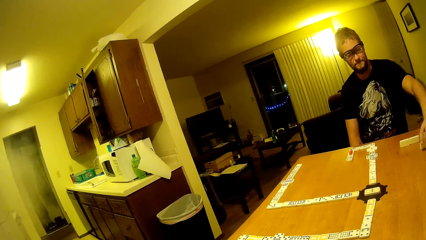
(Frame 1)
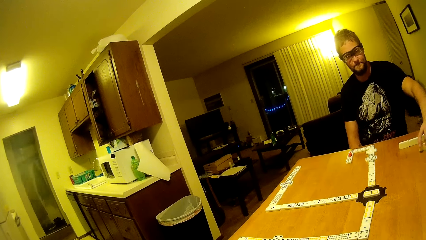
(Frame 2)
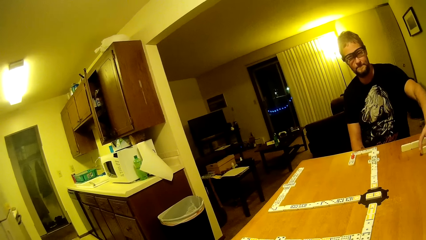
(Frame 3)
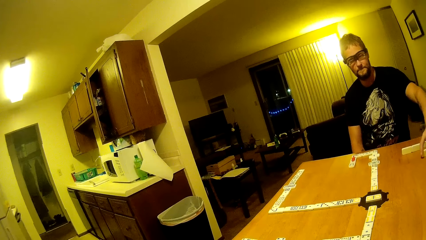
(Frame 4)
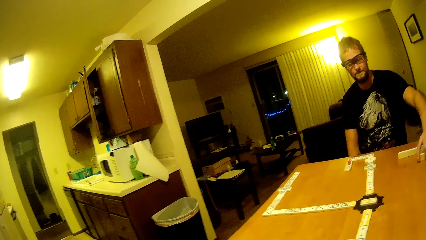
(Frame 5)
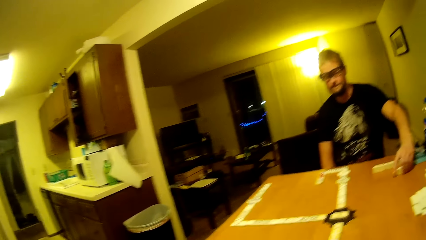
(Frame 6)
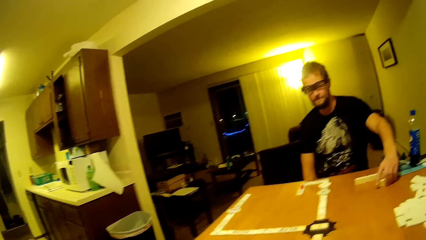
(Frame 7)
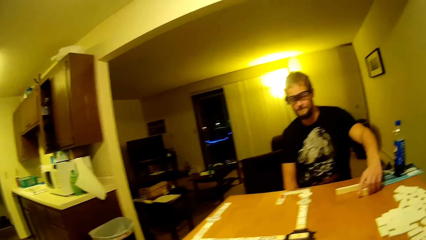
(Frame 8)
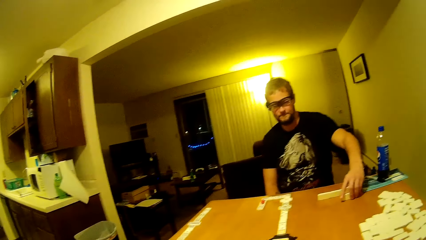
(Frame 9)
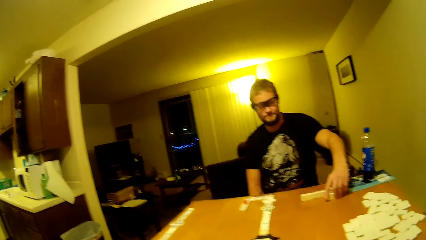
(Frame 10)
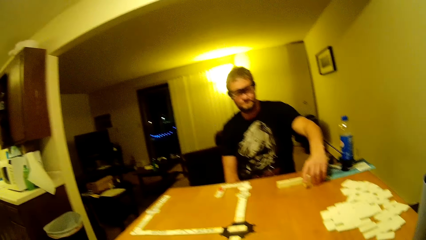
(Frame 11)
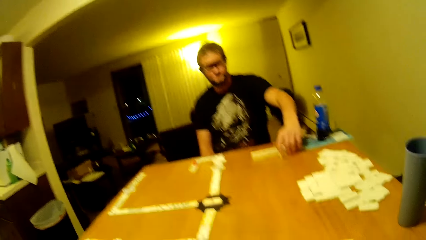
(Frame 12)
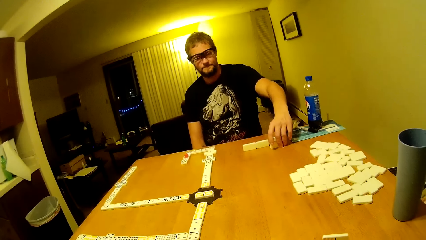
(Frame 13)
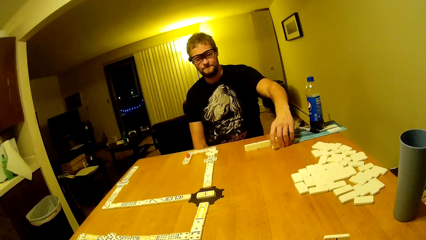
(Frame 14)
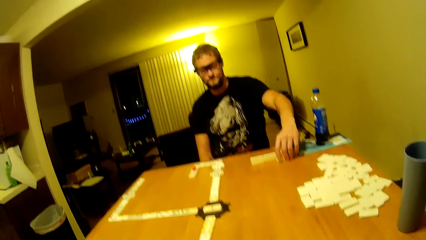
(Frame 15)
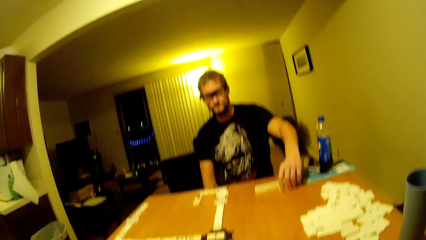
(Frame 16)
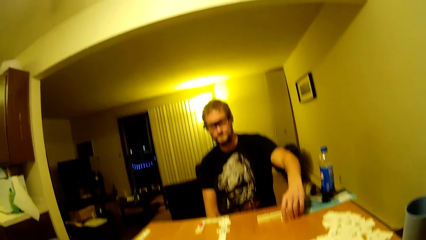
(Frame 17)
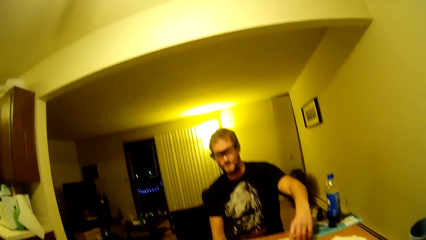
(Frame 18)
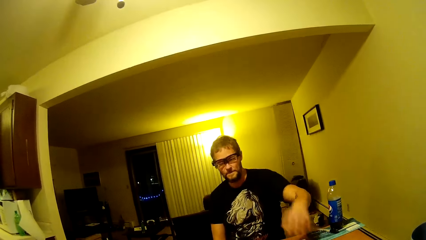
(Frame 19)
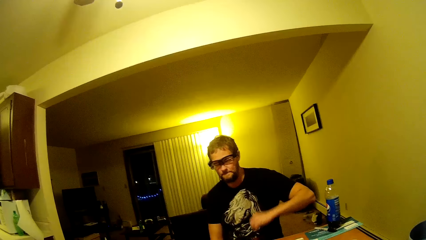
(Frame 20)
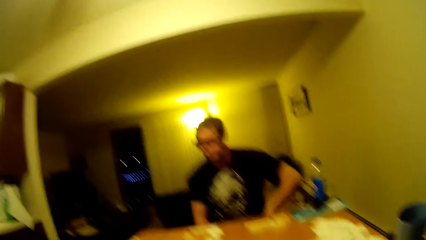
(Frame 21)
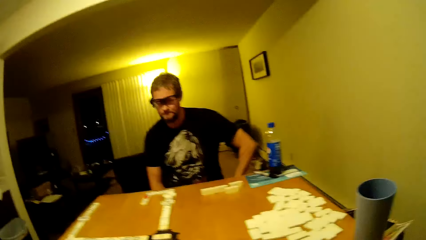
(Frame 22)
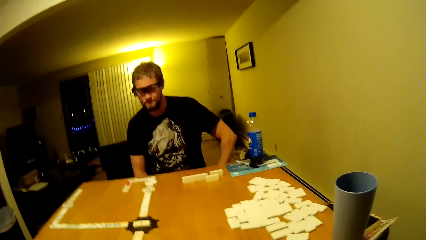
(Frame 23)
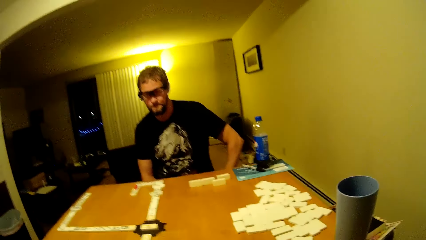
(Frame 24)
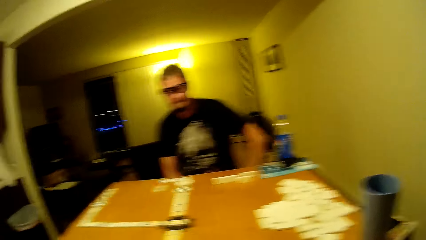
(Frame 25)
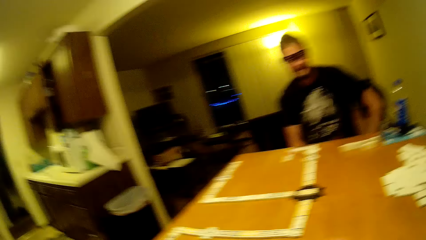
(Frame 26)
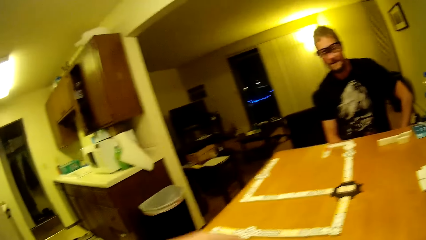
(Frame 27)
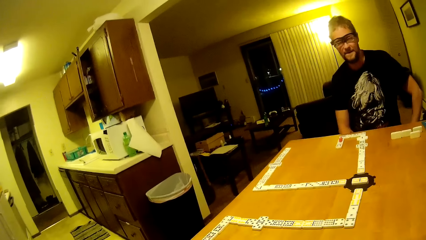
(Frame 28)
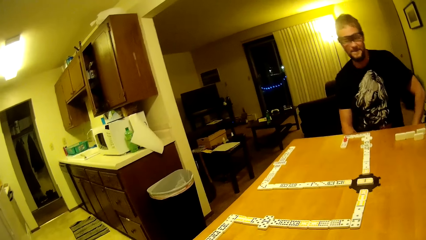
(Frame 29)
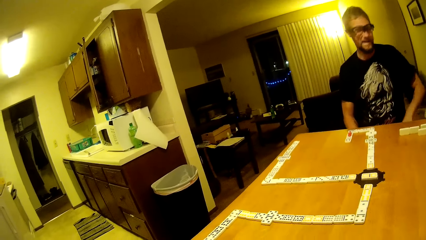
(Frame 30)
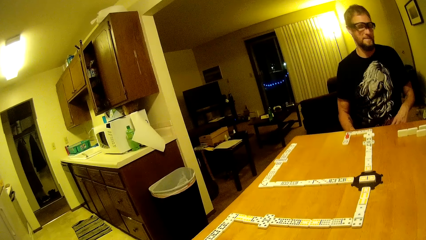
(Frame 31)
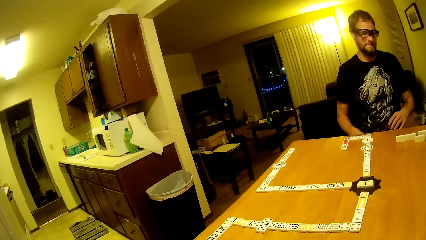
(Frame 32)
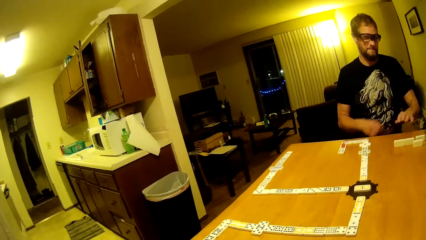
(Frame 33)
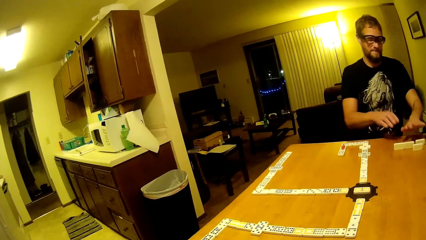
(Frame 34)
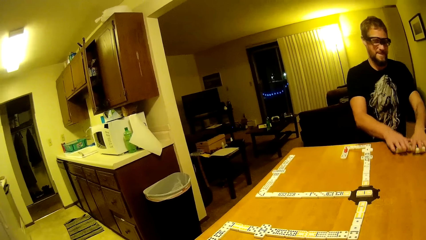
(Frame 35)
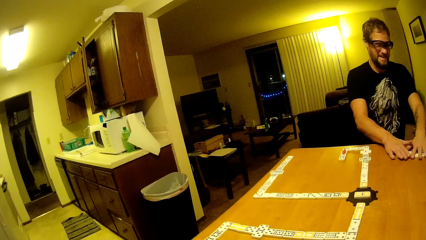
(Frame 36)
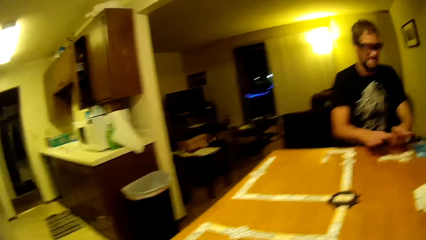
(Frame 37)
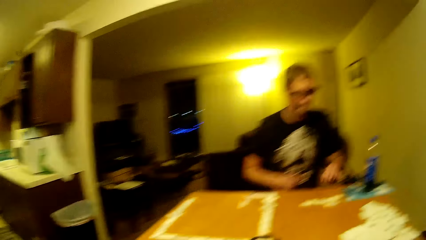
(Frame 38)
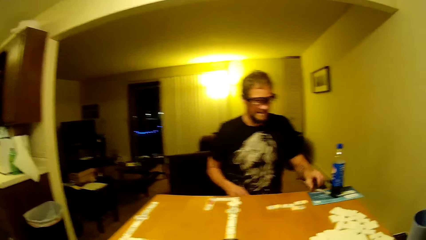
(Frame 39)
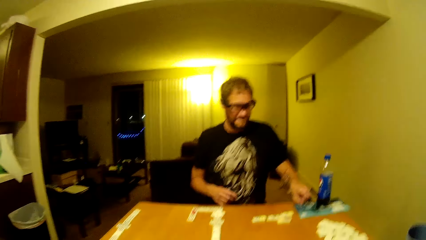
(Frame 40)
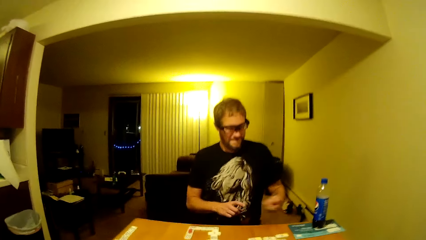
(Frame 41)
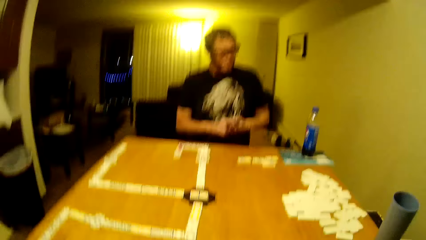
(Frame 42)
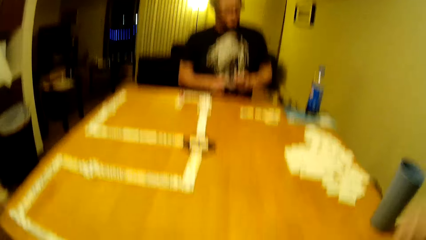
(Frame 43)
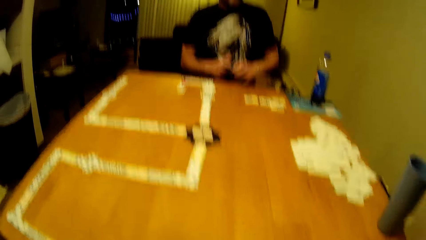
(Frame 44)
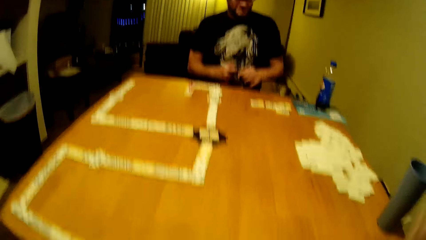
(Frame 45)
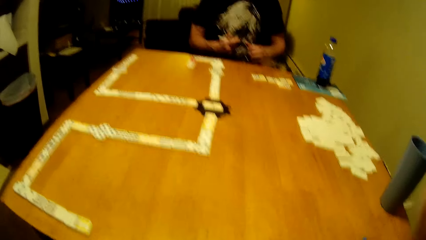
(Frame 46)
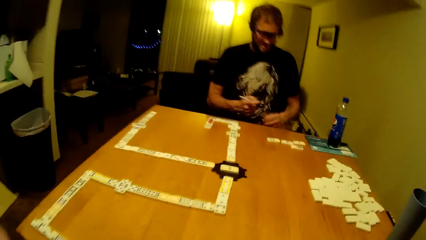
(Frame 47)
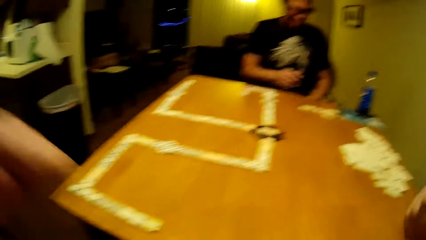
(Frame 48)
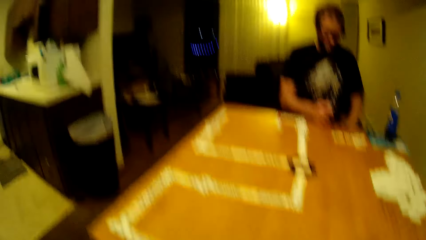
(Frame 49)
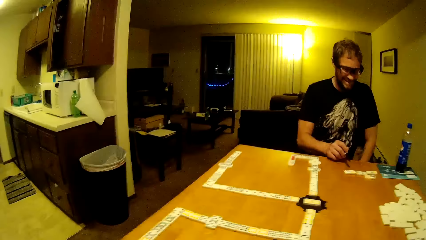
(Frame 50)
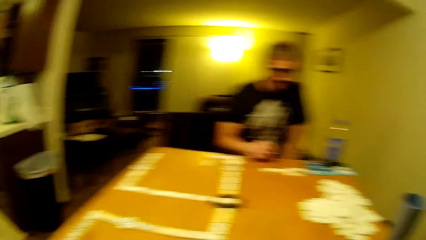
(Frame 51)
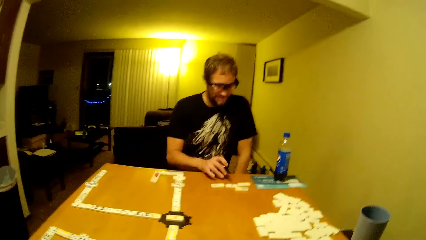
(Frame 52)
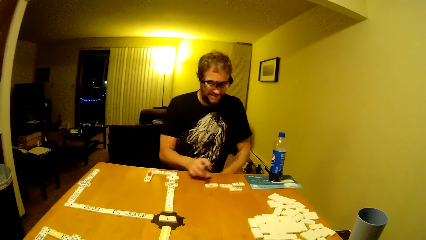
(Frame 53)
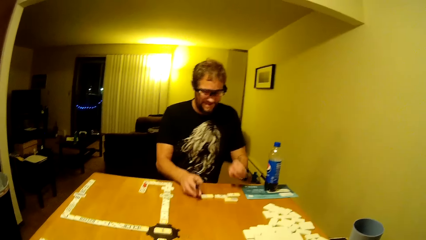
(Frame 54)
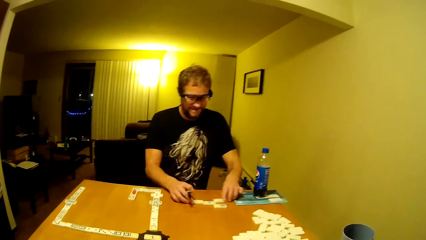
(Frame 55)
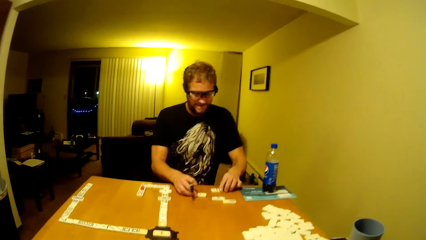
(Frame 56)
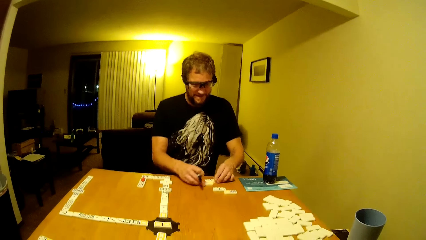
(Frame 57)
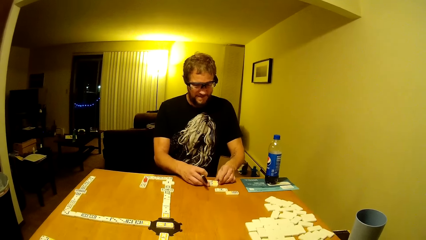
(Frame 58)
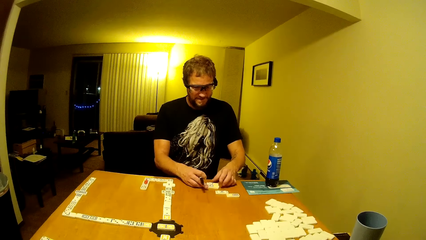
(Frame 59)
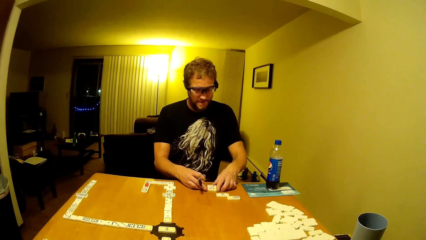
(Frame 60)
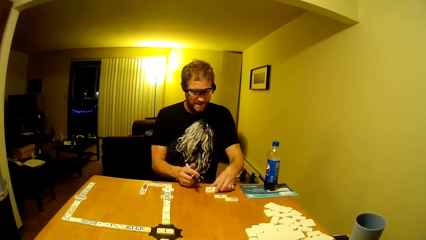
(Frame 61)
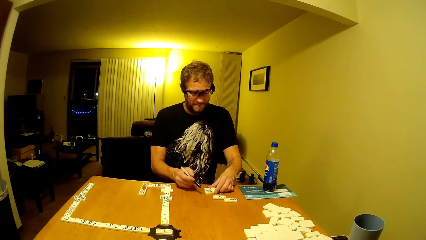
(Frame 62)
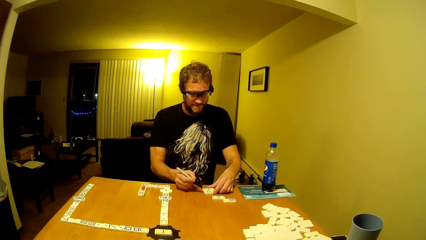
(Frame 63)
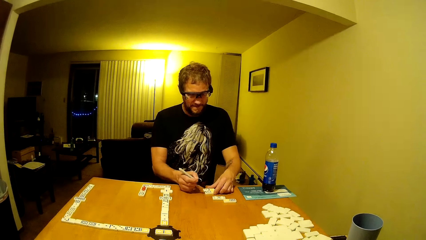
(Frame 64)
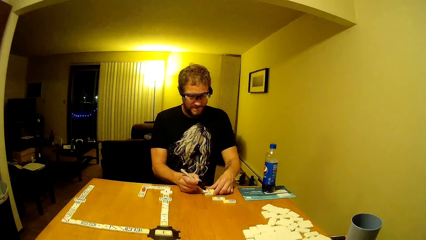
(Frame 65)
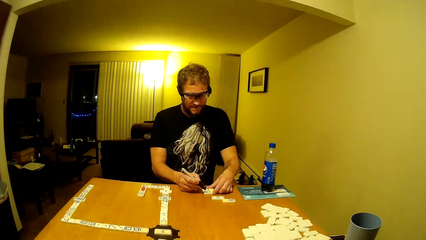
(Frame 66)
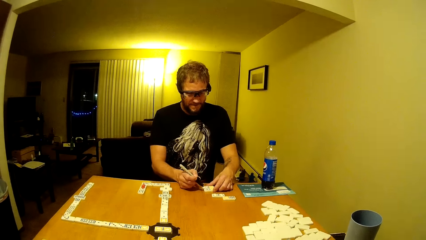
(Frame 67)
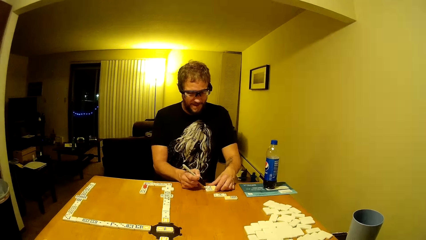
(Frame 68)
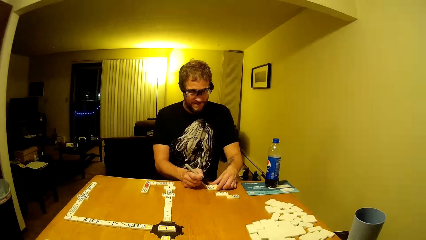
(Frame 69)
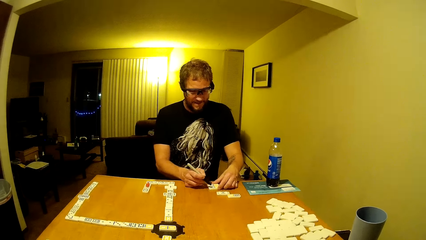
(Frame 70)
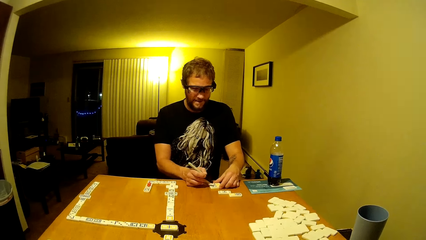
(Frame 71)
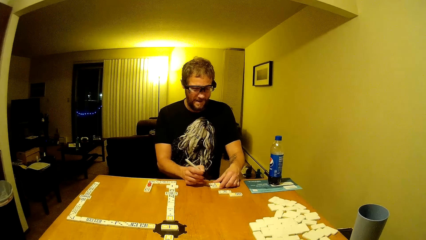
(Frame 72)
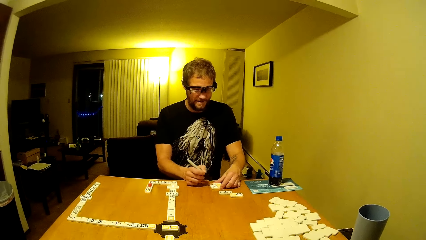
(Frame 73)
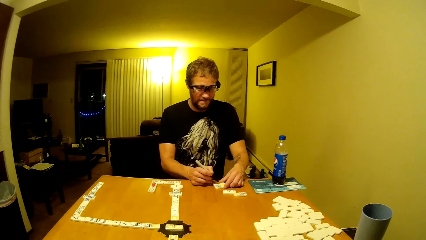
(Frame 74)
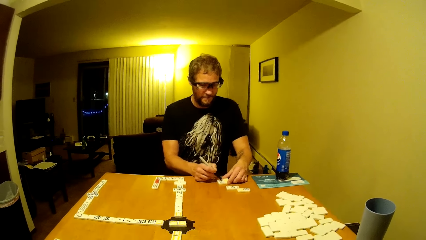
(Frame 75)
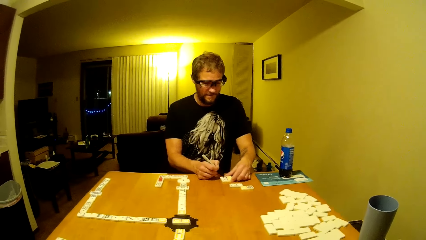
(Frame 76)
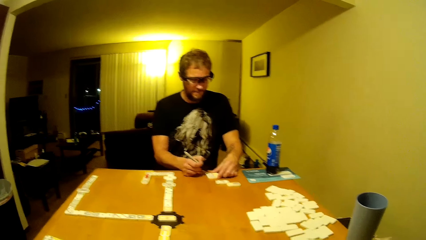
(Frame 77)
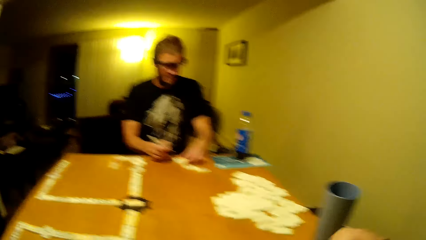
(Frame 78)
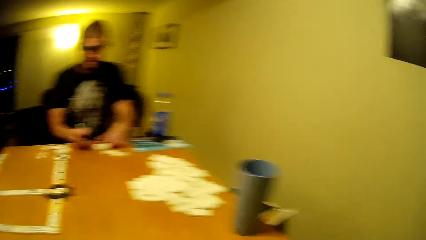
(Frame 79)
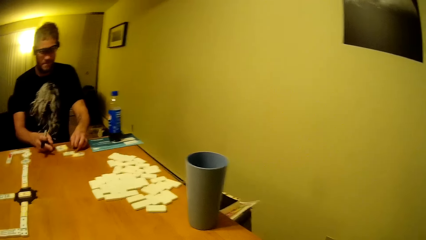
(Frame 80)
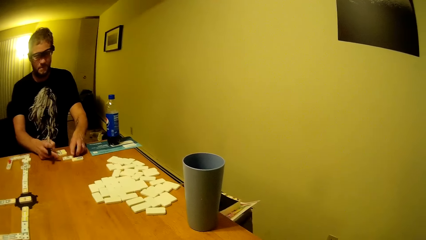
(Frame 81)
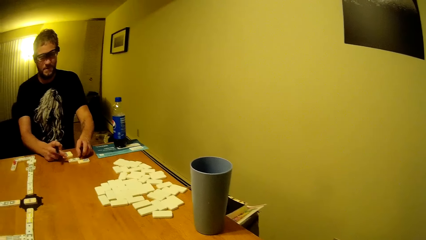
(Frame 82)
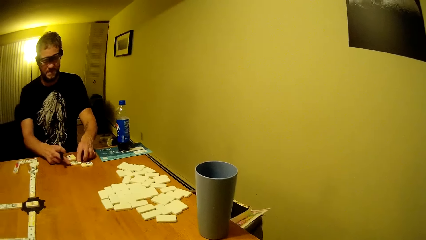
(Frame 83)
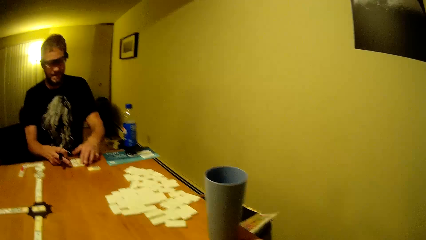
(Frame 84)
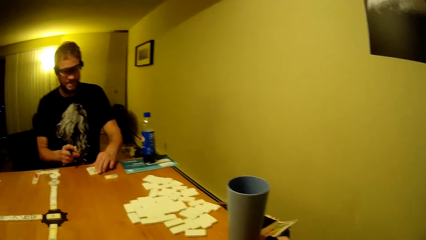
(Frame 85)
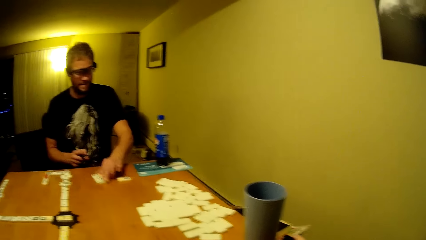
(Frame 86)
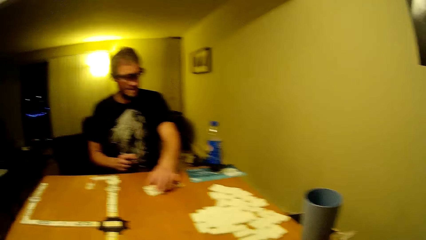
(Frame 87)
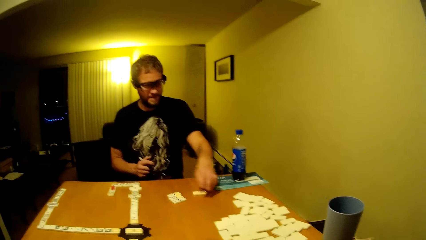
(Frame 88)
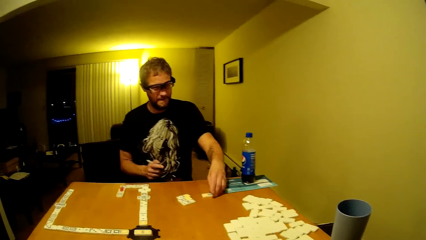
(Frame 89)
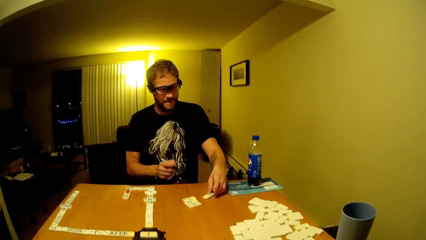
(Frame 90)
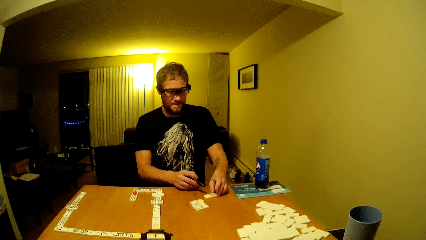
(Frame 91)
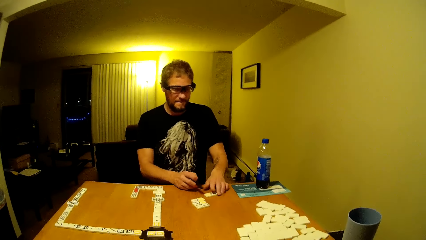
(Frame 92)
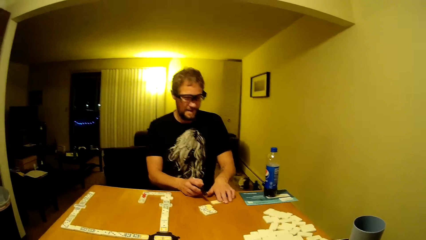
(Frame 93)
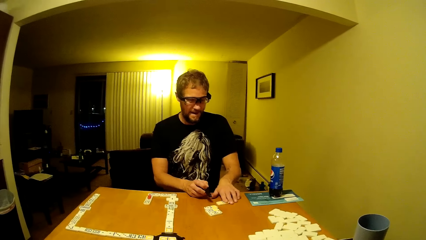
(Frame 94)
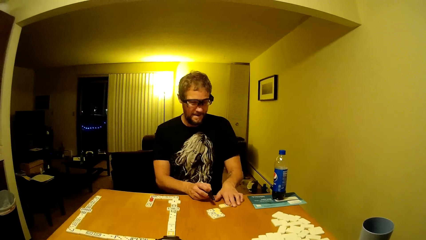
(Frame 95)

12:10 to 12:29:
A man moves the domino. The man moves his hand. The camera wearer looks around. They drop the domino card on the table. The man holds the domino cards, moves the dominoes with both hands, picks up a pen, and drags the cards. The man writes on the dominoes and counts the cards.
